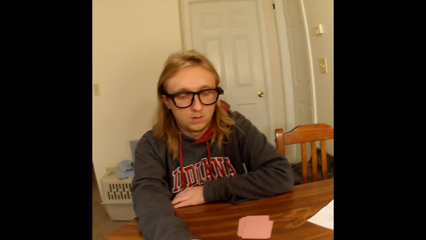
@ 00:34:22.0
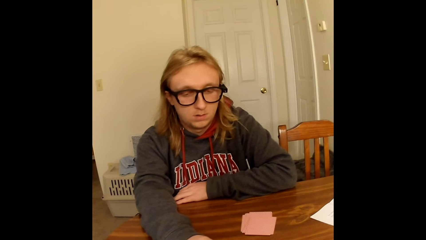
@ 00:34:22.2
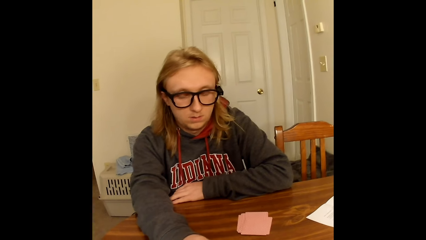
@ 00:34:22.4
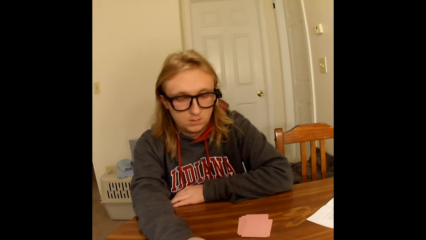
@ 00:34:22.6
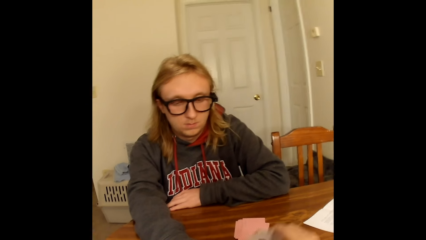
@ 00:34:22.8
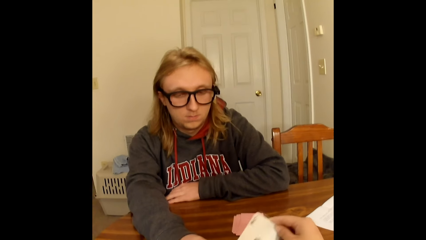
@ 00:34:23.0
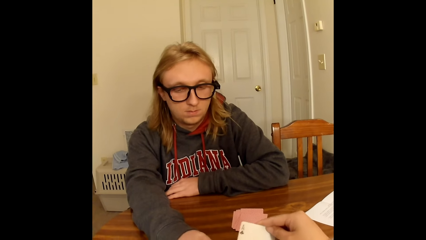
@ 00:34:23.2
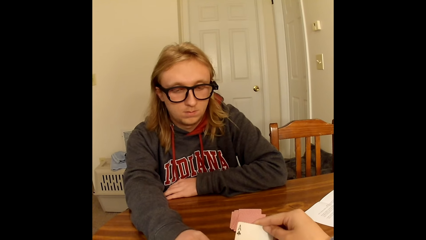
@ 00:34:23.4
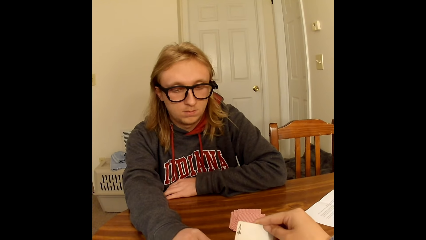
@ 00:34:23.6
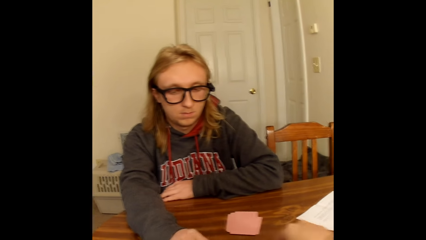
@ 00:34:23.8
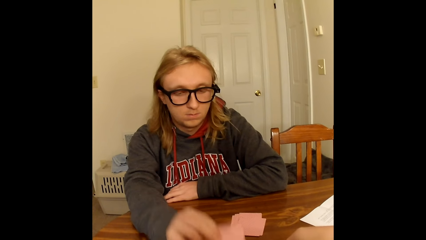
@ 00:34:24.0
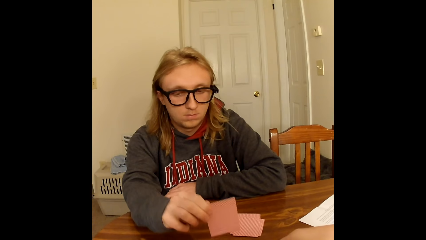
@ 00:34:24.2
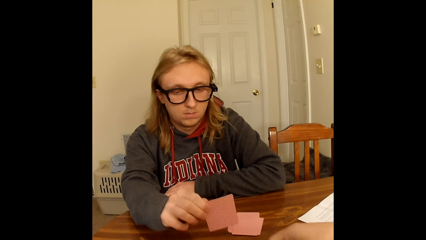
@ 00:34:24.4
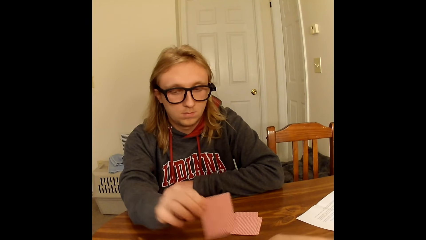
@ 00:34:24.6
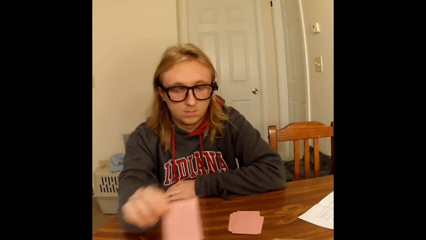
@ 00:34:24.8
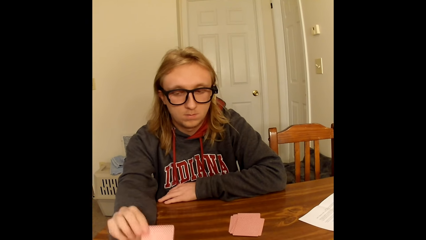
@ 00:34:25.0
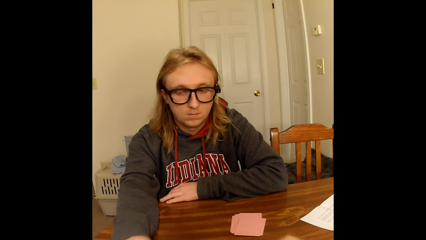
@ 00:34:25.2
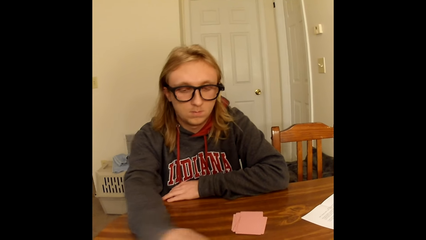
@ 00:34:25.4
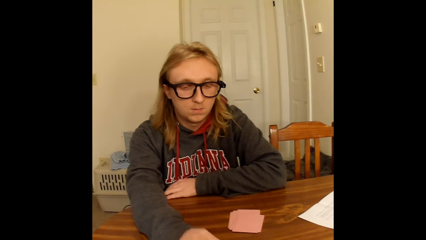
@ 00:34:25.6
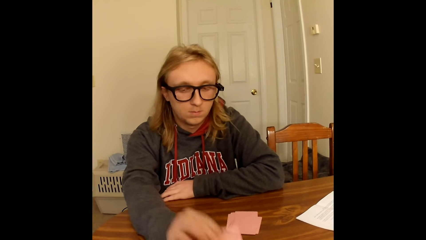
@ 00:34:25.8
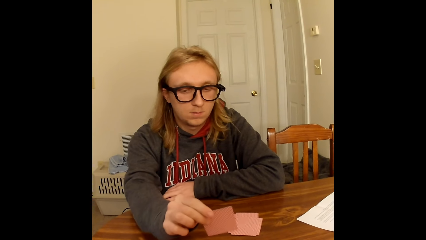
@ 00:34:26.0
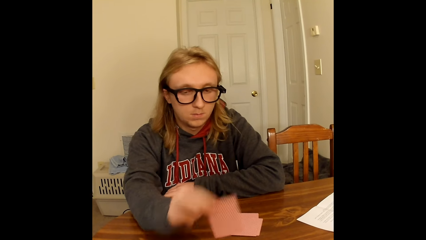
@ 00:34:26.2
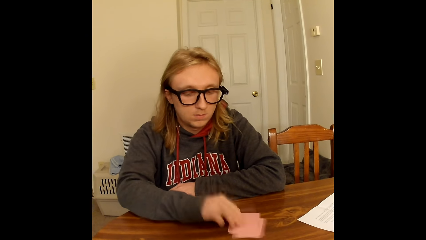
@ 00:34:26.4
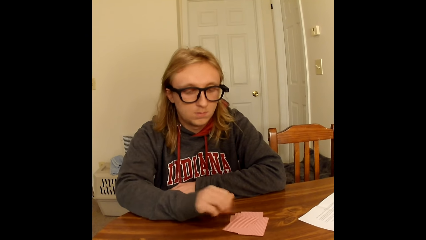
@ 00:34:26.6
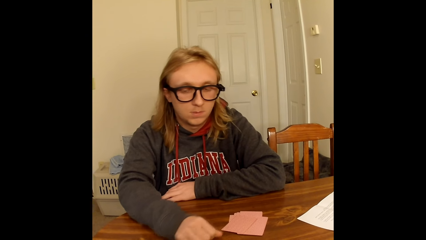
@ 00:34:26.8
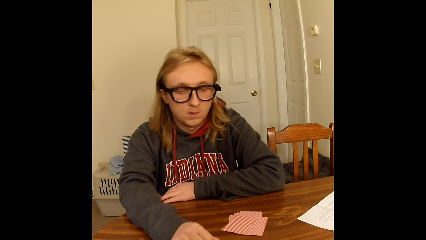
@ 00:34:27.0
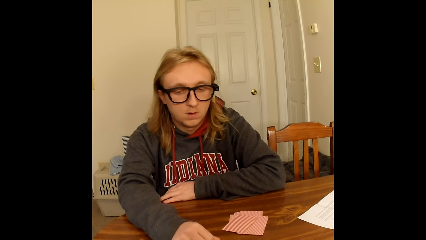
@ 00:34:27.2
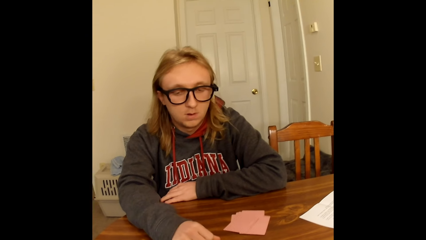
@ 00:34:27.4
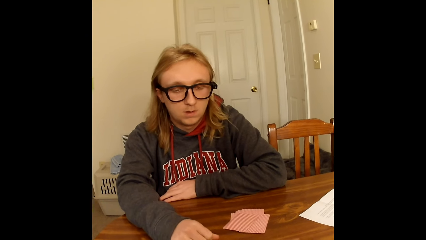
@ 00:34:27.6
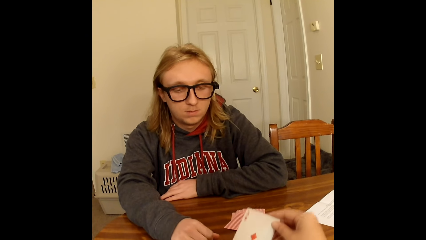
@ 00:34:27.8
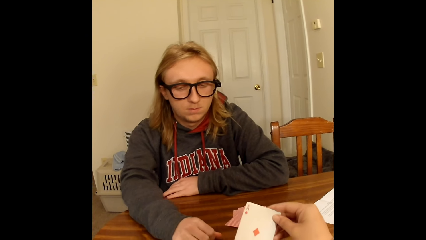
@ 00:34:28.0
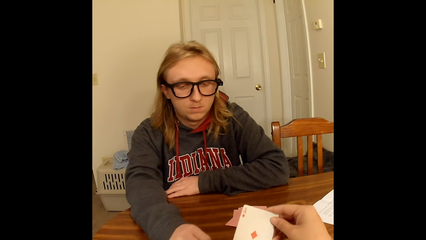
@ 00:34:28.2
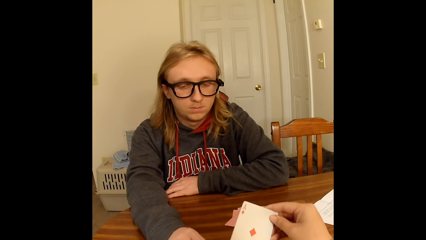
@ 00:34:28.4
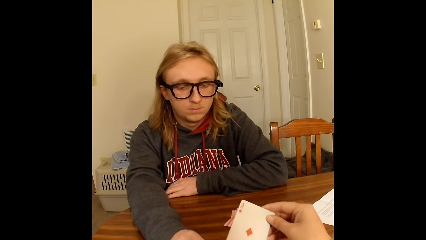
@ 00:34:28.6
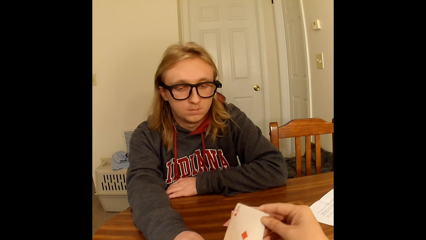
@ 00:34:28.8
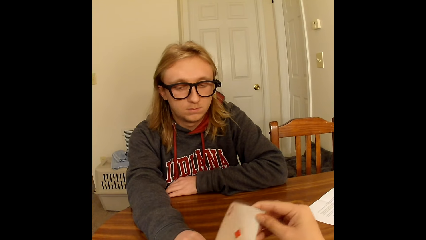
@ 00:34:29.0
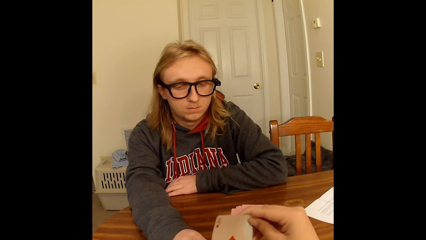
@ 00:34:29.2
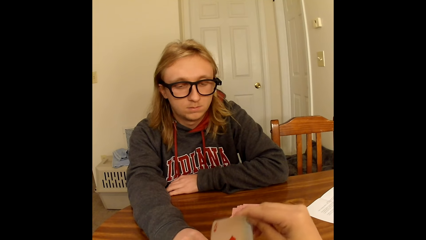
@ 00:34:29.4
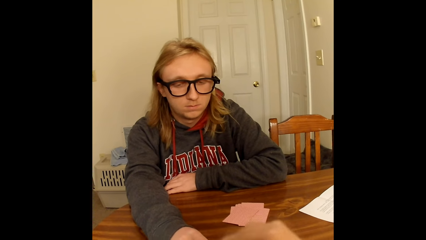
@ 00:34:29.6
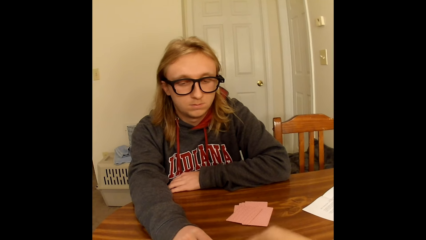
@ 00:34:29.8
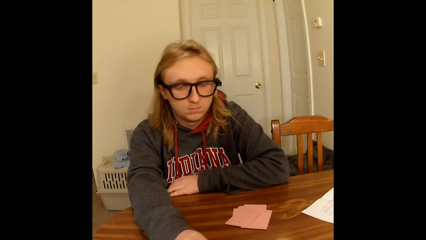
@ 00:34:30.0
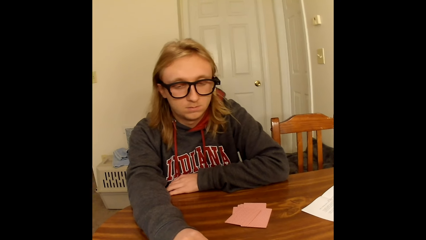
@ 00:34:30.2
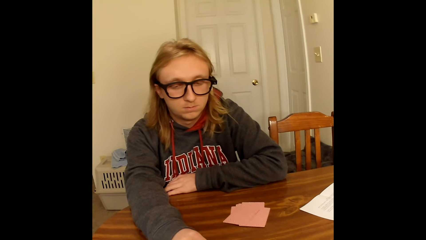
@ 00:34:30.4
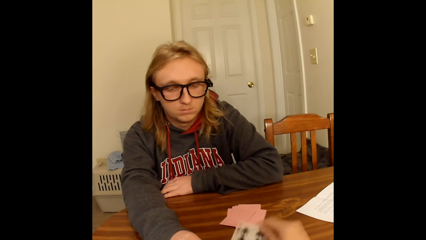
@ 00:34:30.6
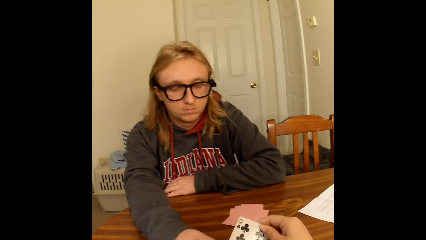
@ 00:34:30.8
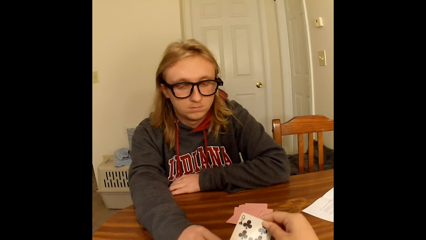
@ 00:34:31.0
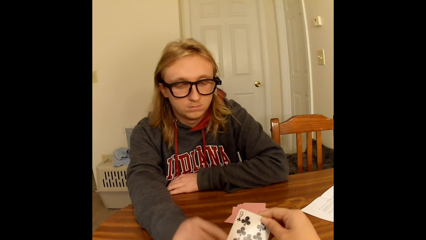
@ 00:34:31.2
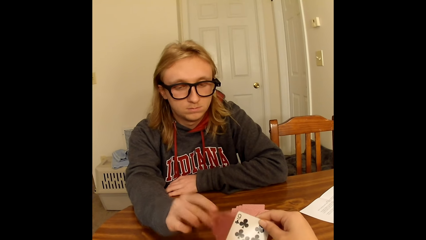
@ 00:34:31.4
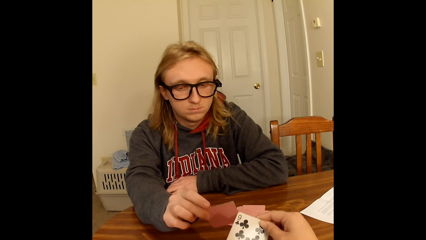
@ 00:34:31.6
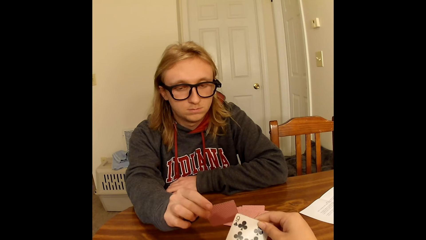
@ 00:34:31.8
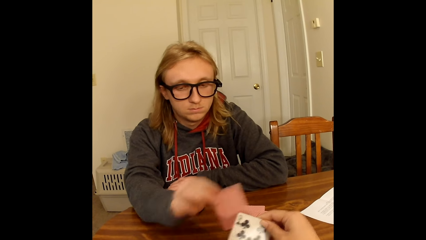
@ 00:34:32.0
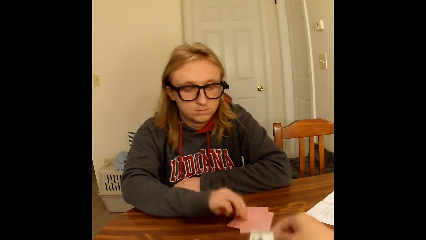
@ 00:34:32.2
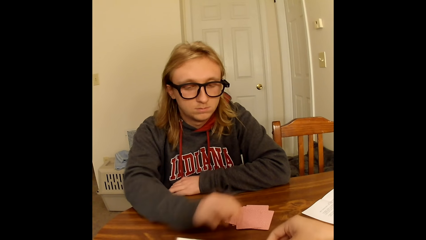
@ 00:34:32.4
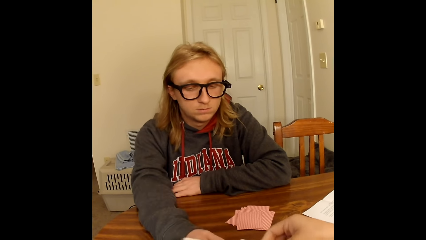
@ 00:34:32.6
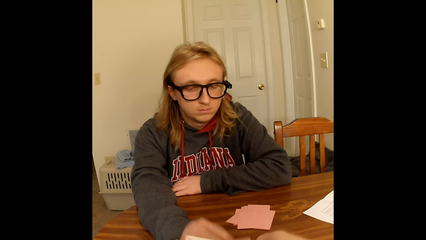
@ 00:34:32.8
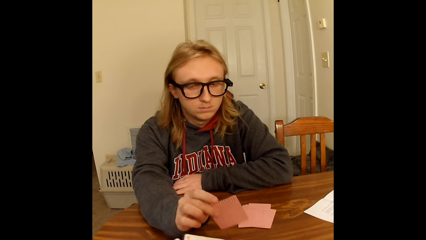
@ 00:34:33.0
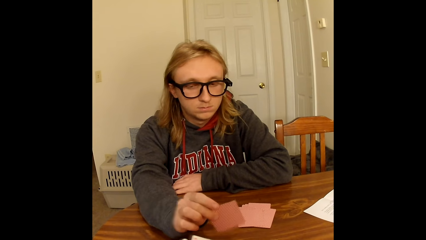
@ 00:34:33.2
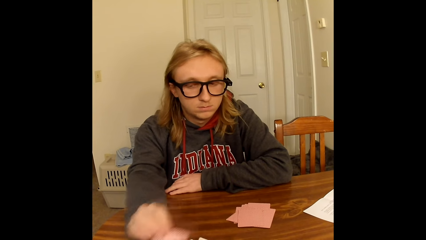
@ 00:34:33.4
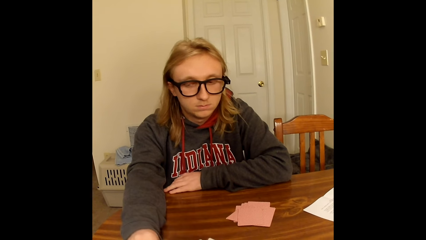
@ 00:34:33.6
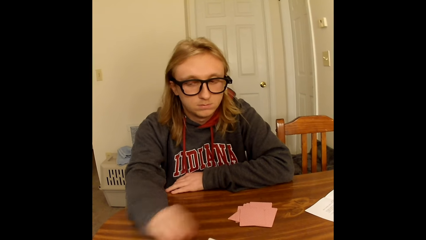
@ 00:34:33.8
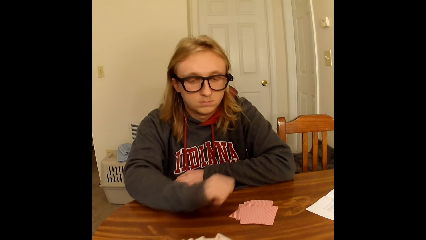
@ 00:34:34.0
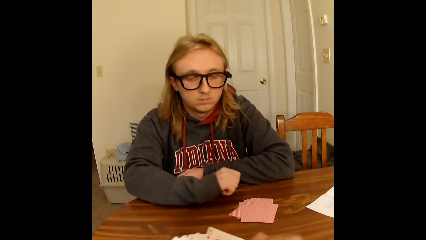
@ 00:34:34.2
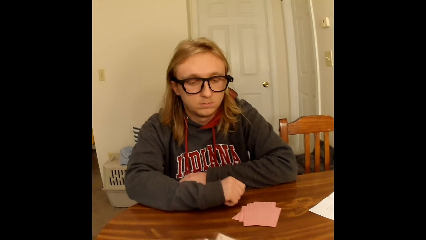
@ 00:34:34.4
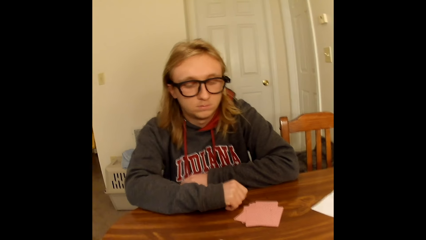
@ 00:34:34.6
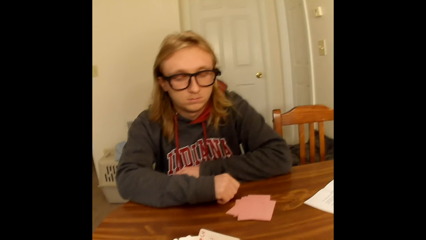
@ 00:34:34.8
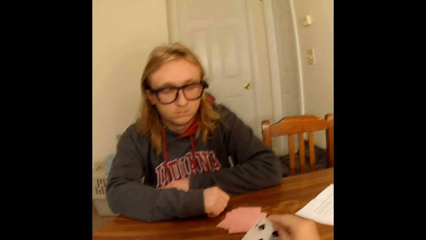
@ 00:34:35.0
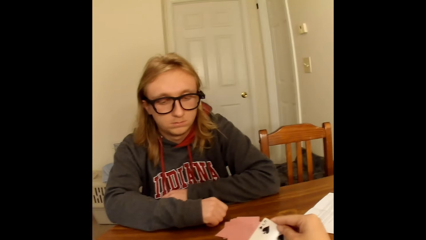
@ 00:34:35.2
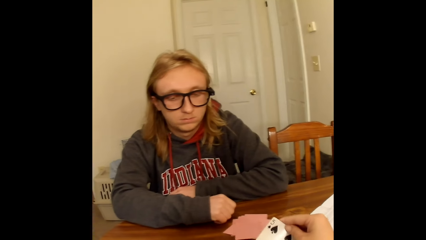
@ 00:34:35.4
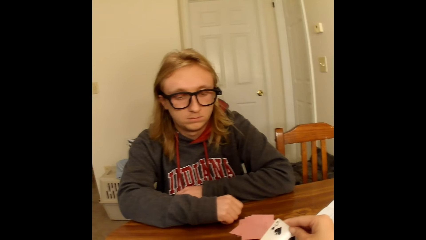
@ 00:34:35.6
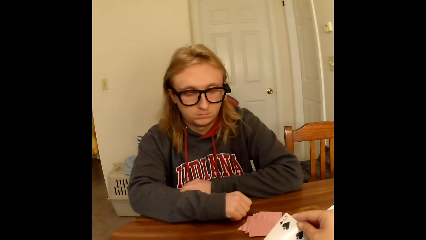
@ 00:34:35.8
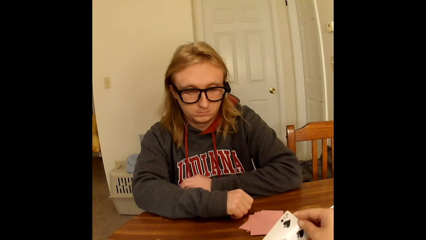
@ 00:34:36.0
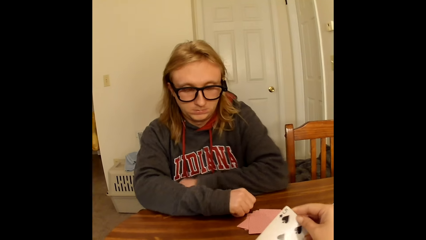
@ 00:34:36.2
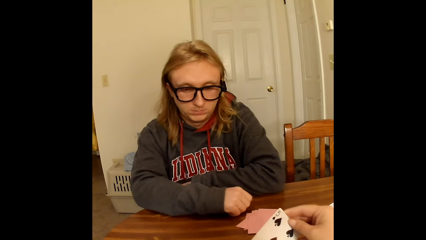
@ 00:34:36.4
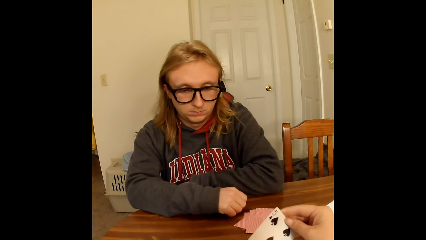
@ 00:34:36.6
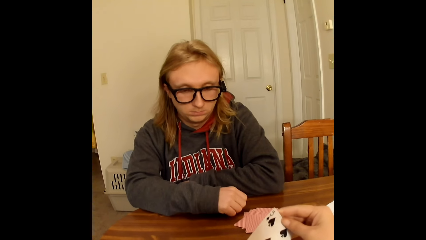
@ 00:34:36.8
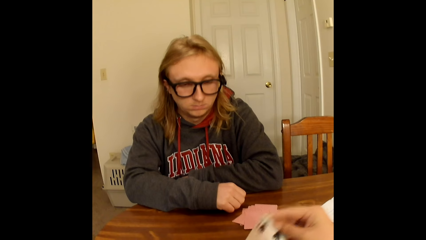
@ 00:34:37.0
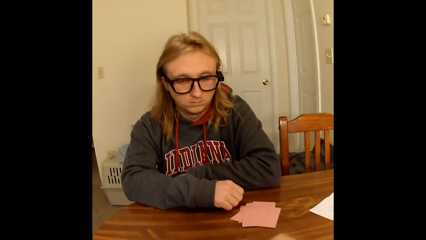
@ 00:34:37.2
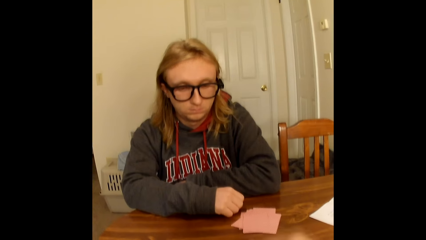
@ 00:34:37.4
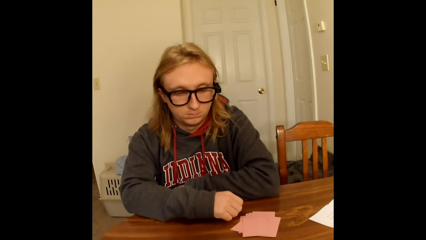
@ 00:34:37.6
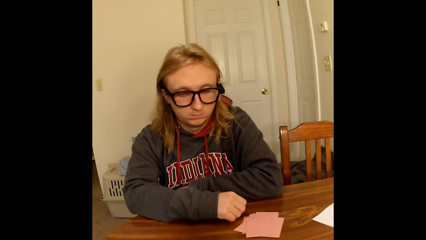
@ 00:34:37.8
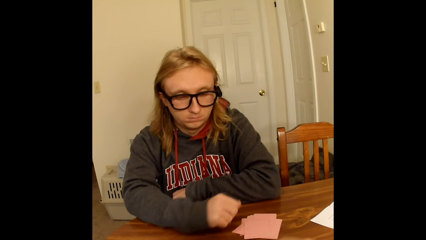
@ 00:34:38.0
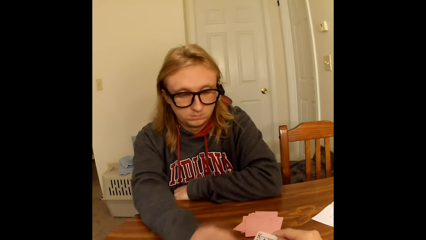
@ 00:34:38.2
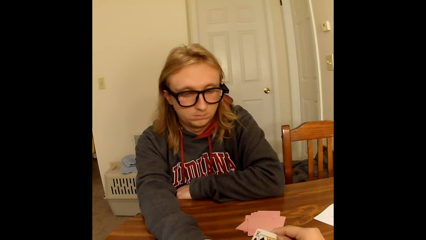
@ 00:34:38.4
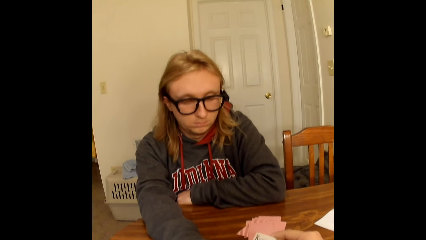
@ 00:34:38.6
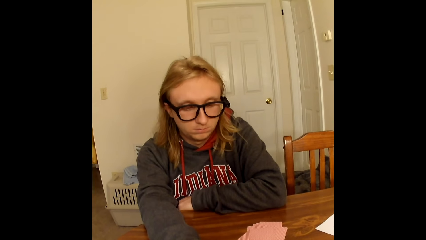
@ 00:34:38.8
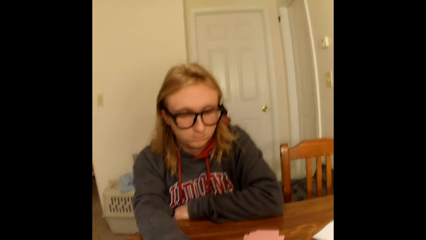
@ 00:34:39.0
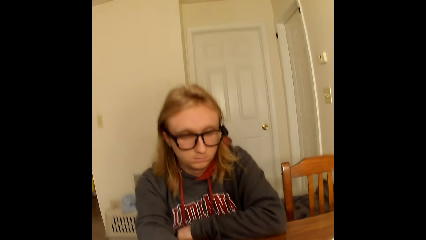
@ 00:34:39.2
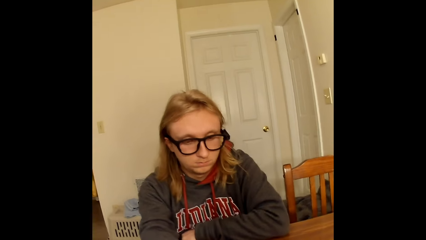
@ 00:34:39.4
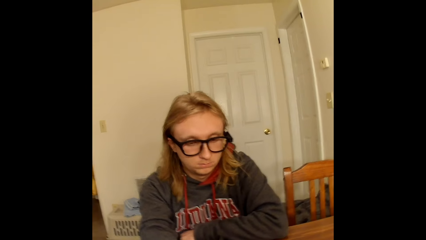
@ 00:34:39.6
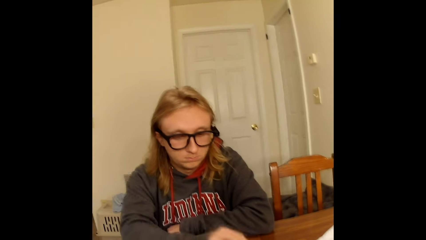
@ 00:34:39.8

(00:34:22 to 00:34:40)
A man picks a playing card face up to him from the deck of face down playing cards on the table with his right hand. The camera wearer passes the playing card in her right hand to her left hand. She picks a playing card face up to her from the deck of face down playing cards on the table with her right hand. She places the playing card in her right hand face down on the table close to her. The man places the playing card in his right hand face down on the table close to the camera wearer. The man picks a playing card face up to him from the deck of face down playing cards on the table with his right hand. The man places the playing card in his right hand face down on face down playing cards on the table close to him. The man touches the table with his right hand. The camera wearer picks a playing card face up to her from the deck of face down playing cards on the table with her right hand. The man picks a playing card face up to him from the deck of face down playing cards on the table with his right hand. The camera wearer passes the playing card in her right hand to her left hand. She picks a playing card face up to her from the deck of face down playing cards on the table with her right hand. The man places the playing card in his right hand face down on face down playing cards on the table close to him. The camera wearer passes the playing card in her right hand to her left hand. The man picks a playing card face up to him from the deck of face down playing cards on the table with his right hand. The man places the playing card in his right hand face down on the table close to the camera wearer. The man touches the table with his right hand. The camera wearer picks a playing card face up to her from the deck of face down playing cards on the table with her right hand. The man puts the hand together. The camera wearer holds the card. She passes the playing card in her right hand to her left hand. She picks a playing card face up to her from the deck of face down playing cards on the table with her right hand. The man picks a playing card face up to him from the deck of face down playing cards on the table with his right hand. The man plays the card.
